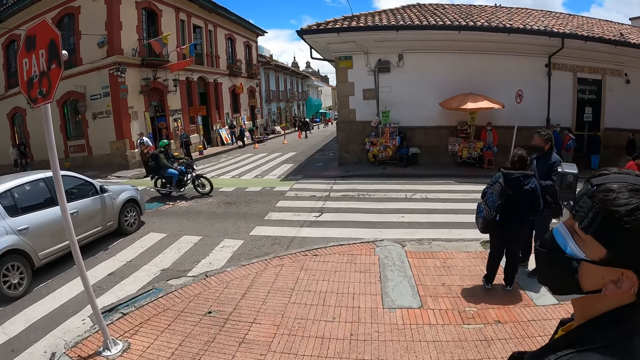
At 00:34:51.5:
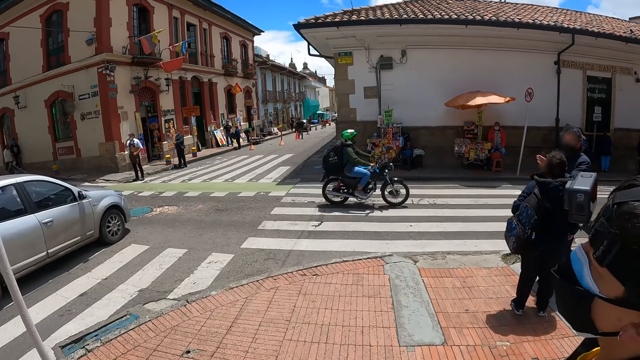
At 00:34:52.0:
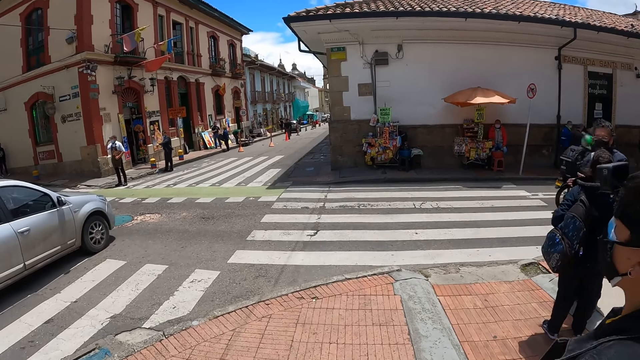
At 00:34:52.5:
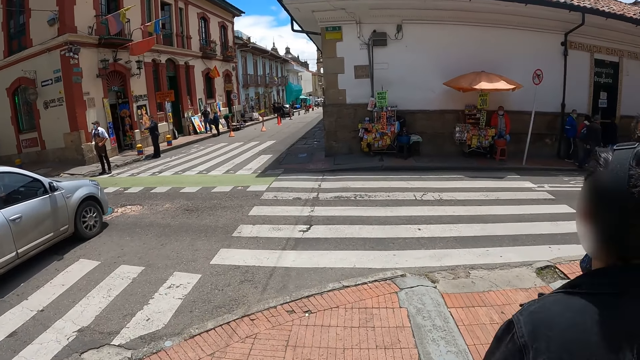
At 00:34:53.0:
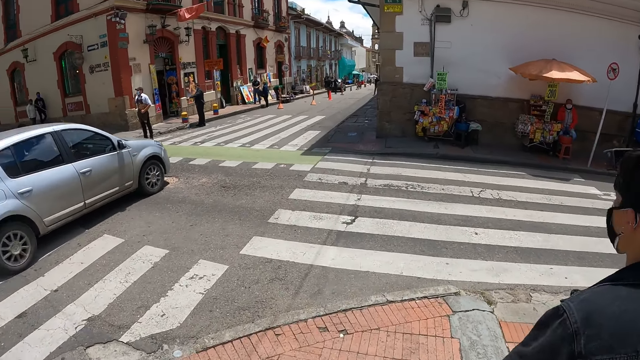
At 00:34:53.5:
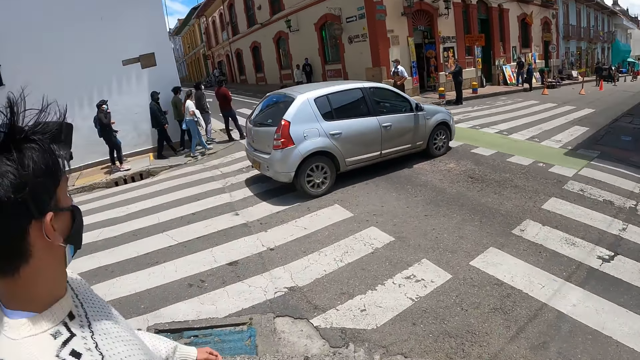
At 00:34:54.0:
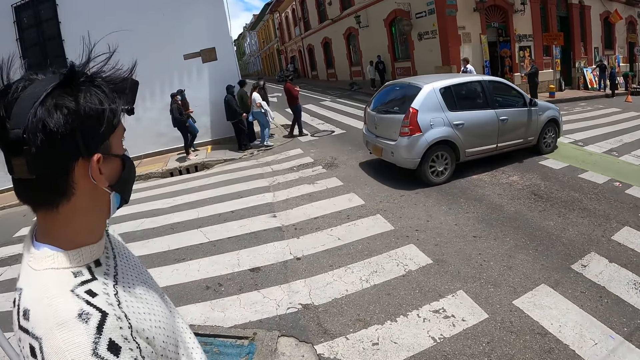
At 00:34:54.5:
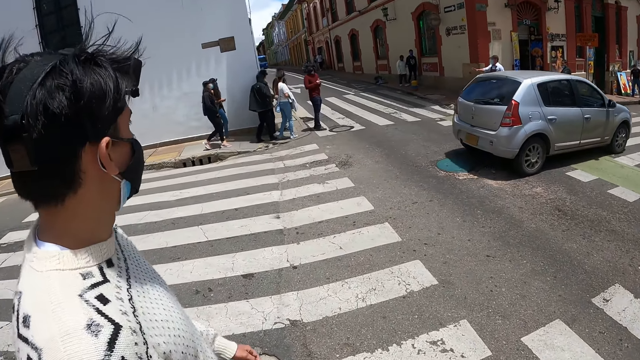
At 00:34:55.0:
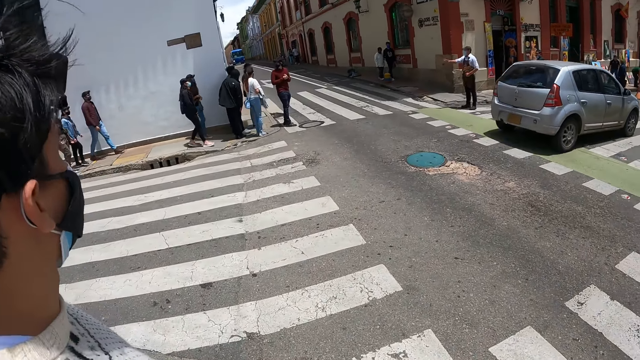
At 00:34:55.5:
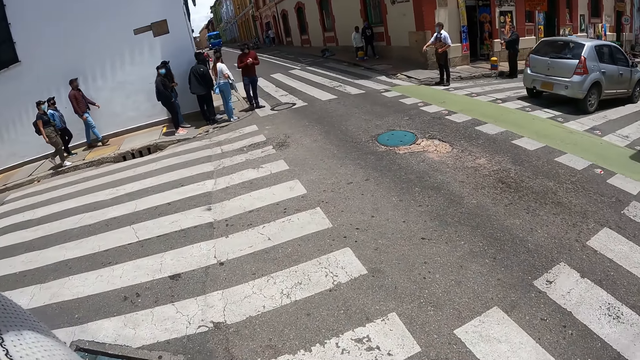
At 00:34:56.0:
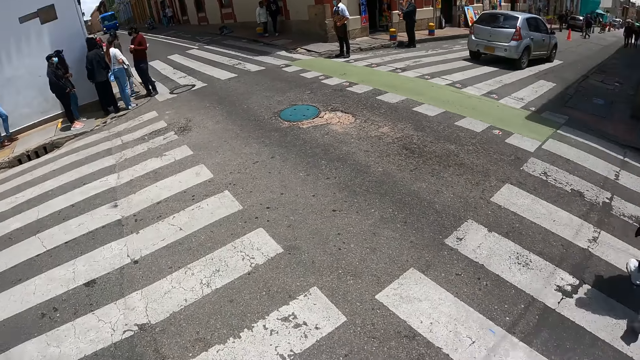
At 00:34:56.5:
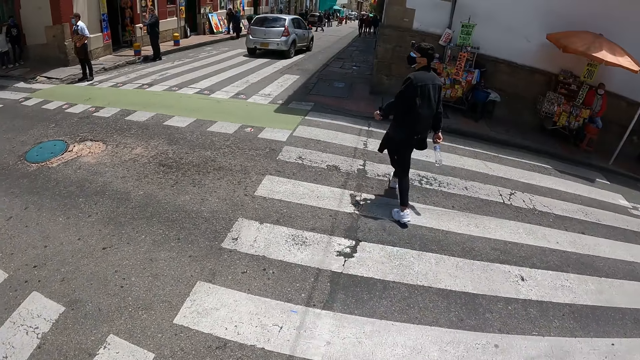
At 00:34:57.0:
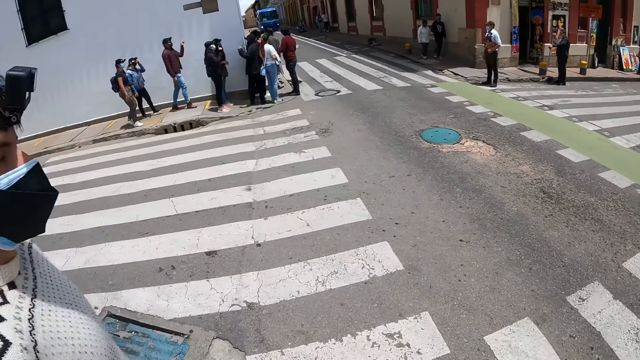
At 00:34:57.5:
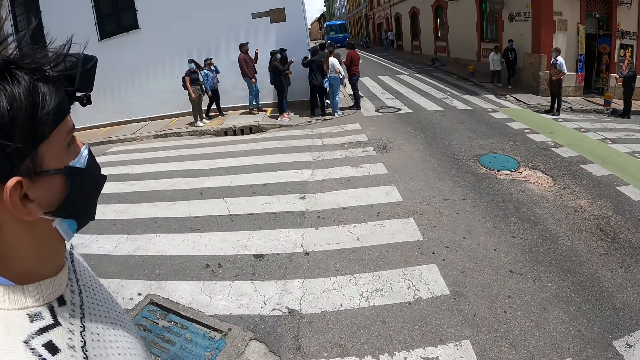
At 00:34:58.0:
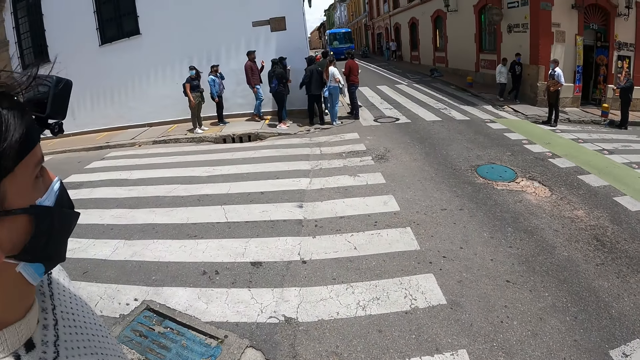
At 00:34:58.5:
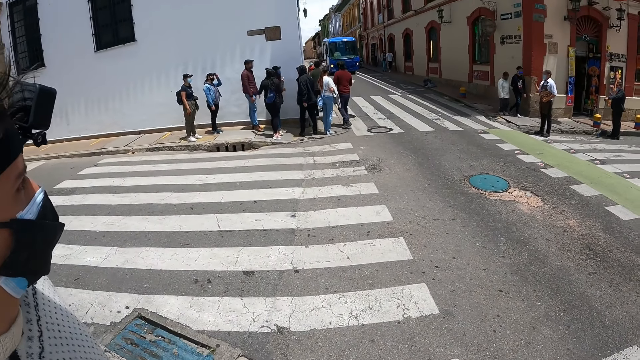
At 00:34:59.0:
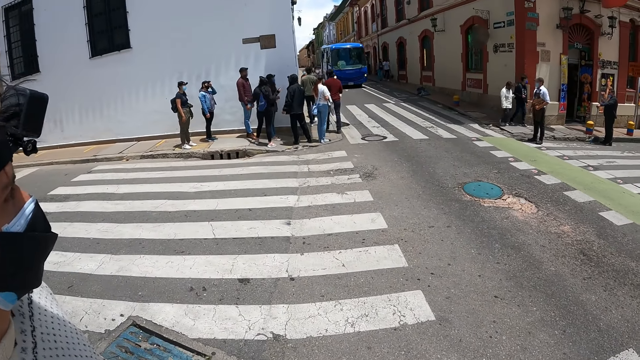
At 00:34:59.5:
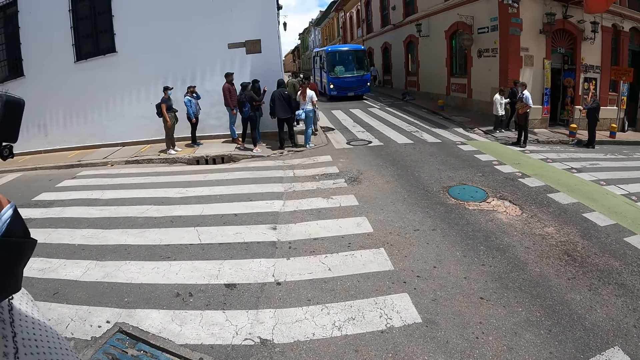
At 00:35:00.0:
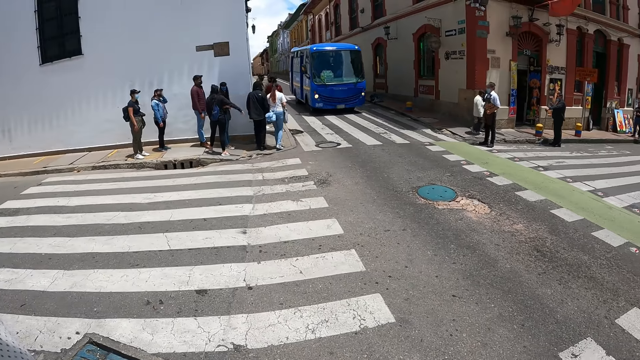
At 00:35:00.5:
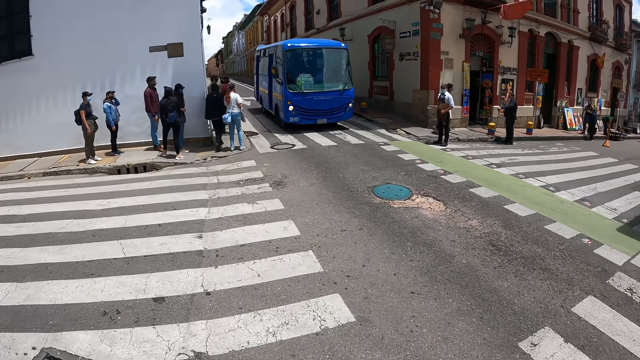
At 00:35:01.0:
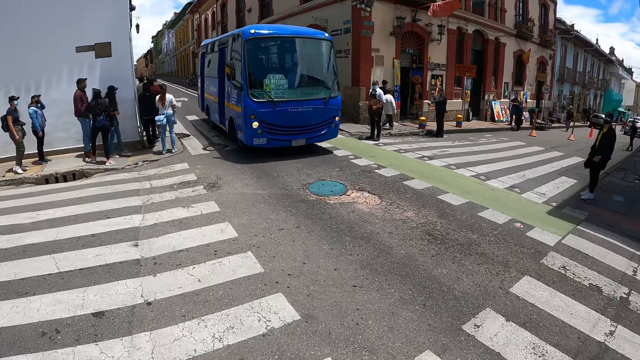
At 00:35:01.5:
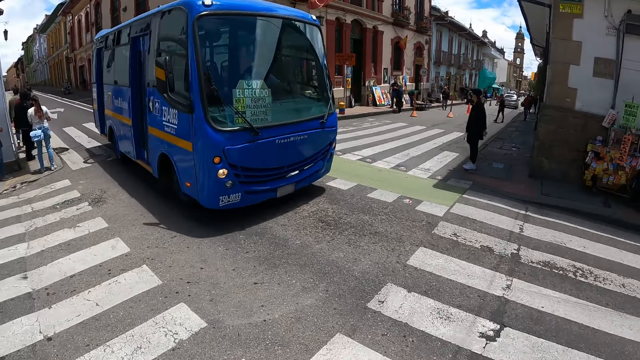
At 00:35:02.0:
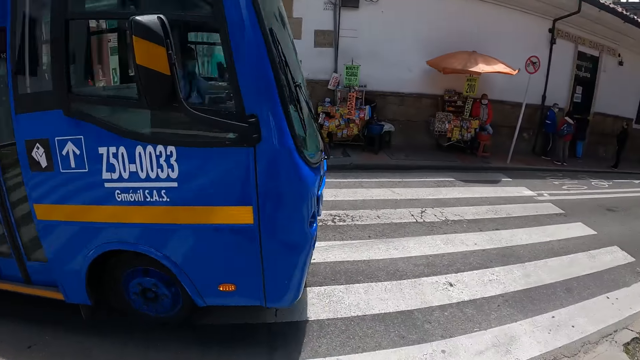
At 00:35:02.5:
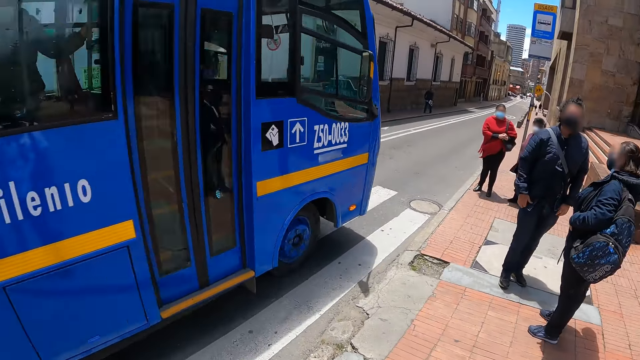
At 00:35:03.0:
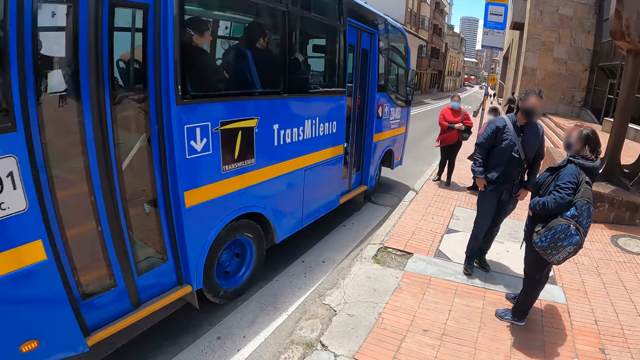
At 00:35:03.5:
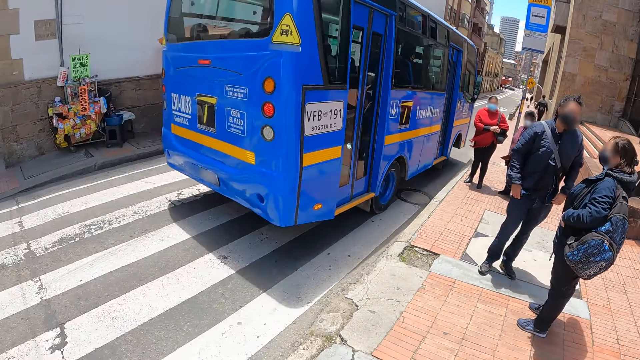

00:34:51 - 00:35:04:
The camera wearer looks at a person. They look at the motorcyclist with the motorbike on the road. They look at the car on the road. They look across the road. They look at another person. They look at the zebra crossing. They look at the first person on the road. They look at the bus on the road.

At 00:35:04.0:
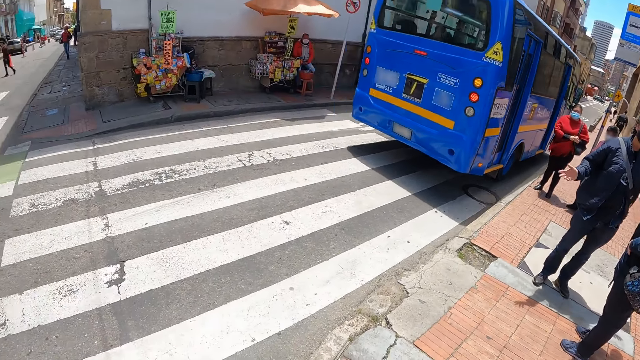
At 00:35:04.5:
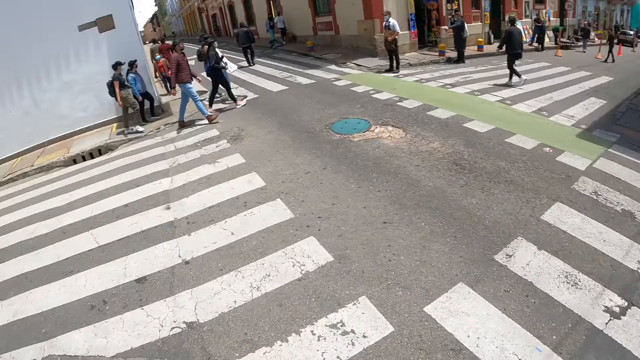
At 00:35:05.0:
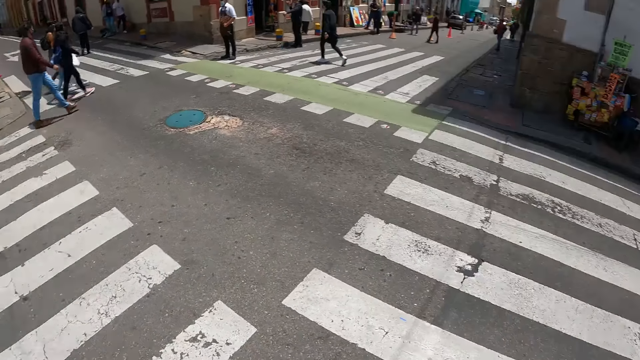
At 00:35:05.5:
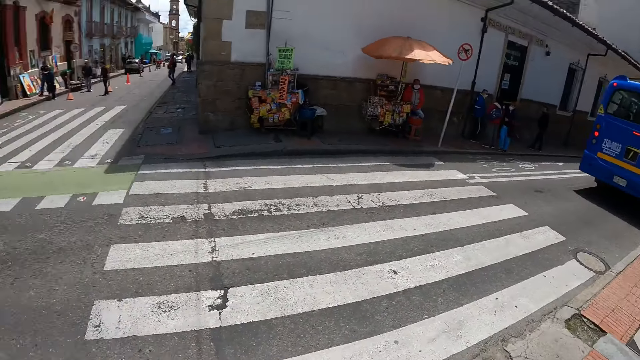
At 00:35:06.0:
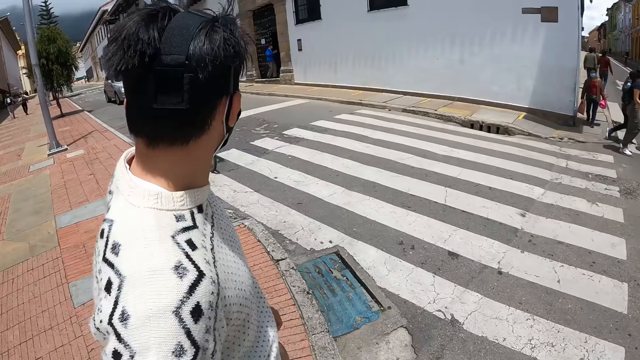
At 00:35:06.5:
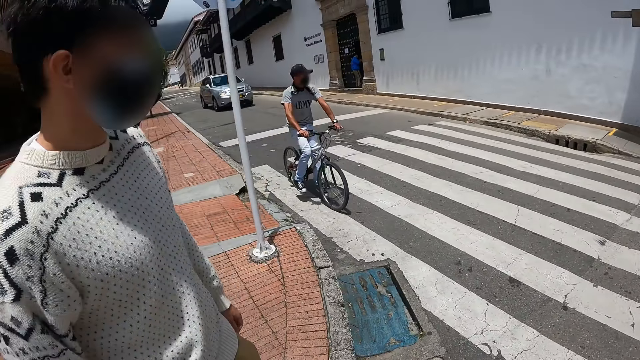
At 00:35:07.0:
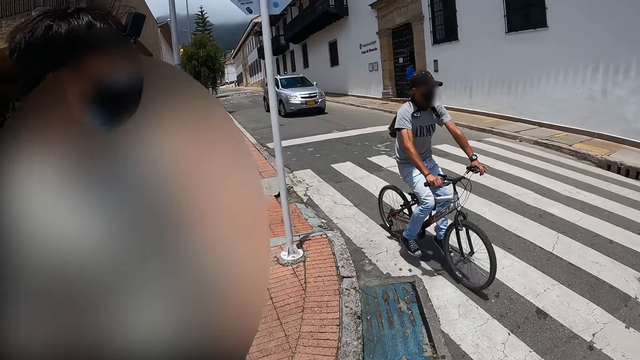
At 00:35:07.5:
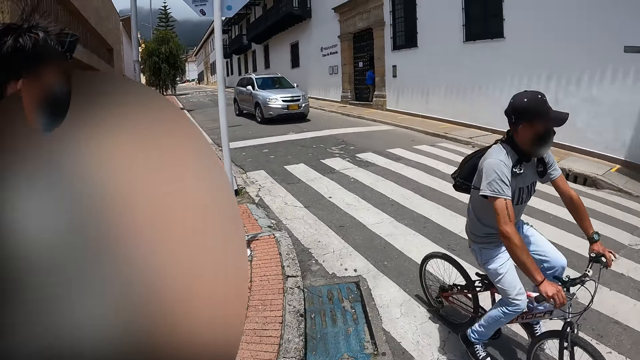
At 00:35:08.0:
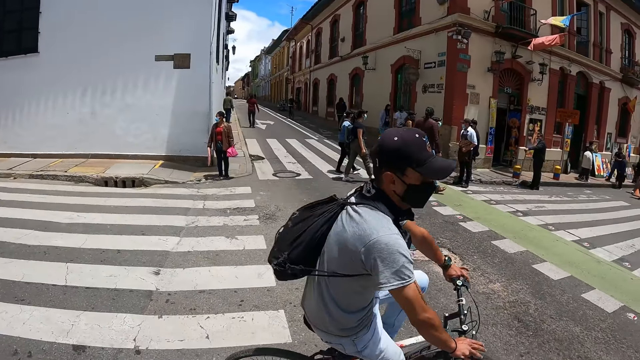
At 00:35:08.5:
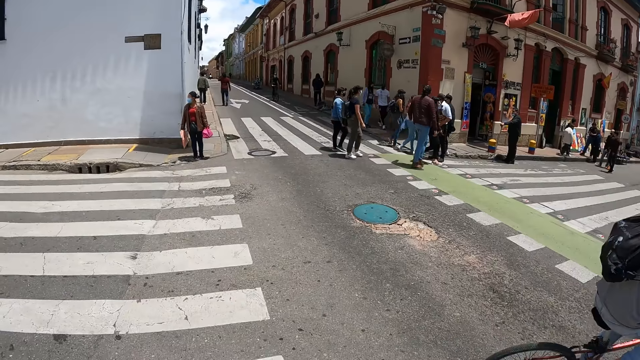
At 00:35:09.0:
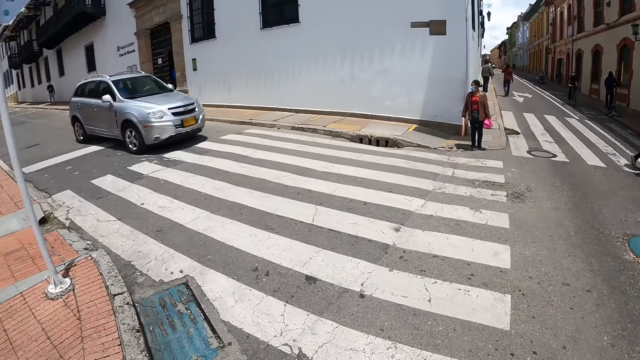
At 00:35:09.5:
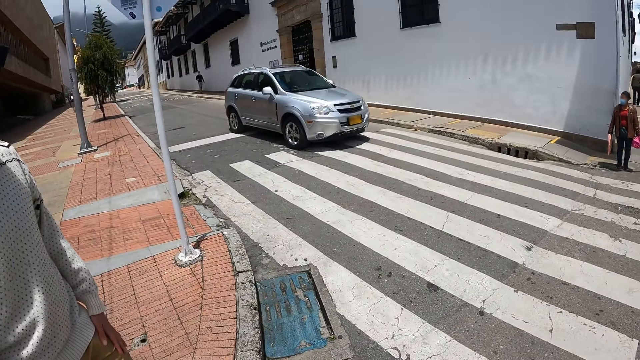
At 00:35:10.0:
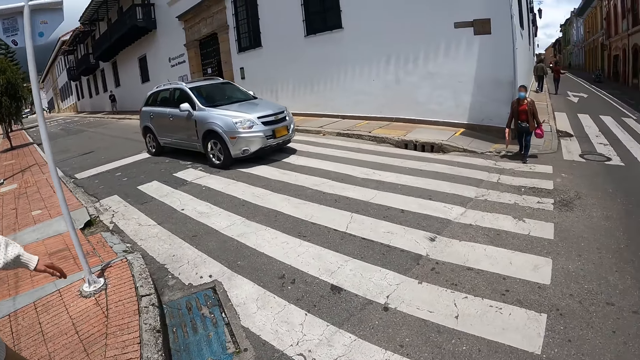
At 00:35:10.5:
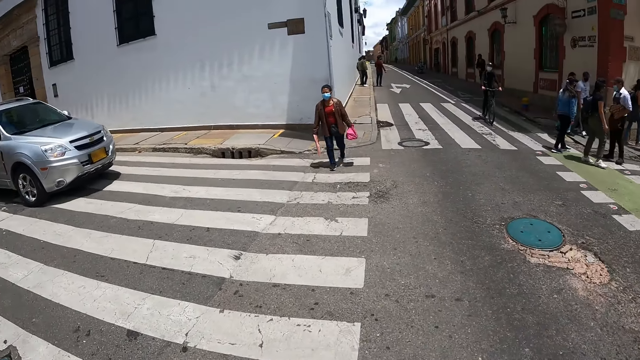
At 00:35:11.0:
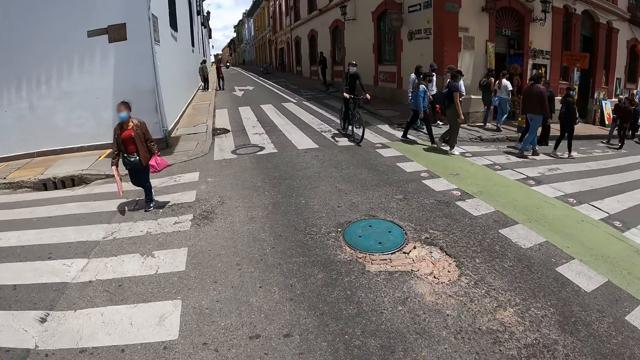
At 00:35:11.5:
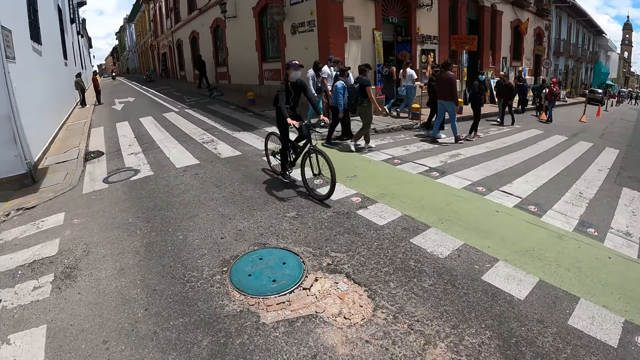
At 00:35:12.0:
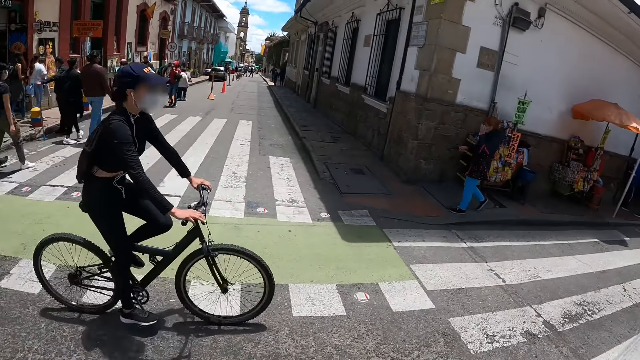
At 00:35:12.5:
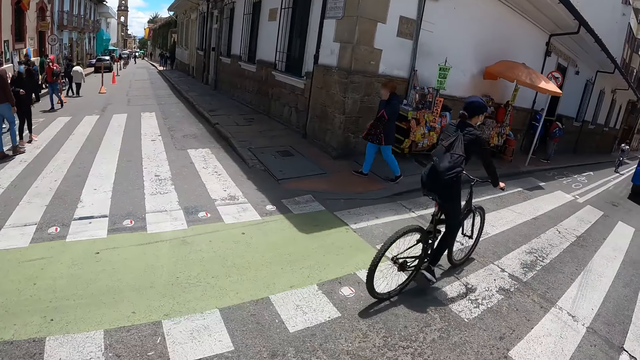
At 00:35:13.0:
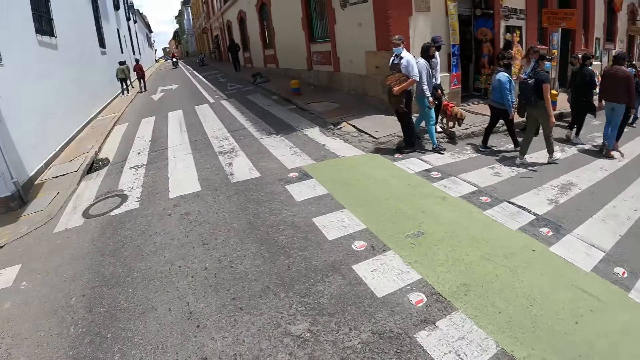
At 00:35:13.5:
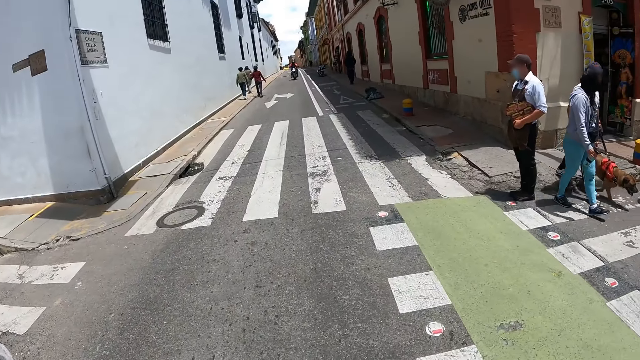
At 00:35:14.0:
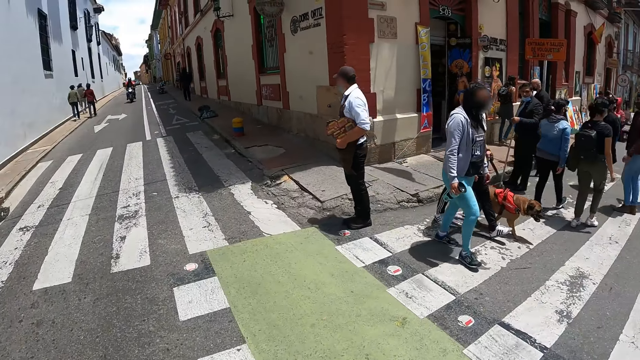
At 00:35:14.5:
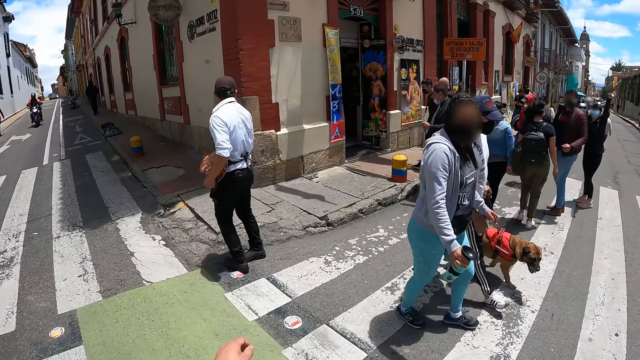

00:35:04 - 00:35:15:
The camera wearer looks around the road. They look at the cyclist with the bicycle on the road. They look at the pedestrians on the road. A man moves a hand. The camera wearer crosses the road. They look at the car on the road. They look at the pedestrian on the road. They look at the cyclist with the bicycle on the road. They look around the road.
